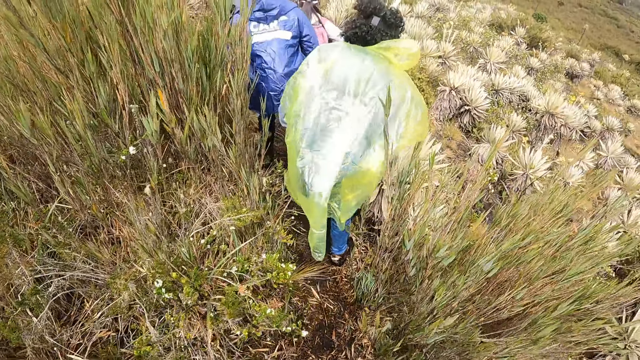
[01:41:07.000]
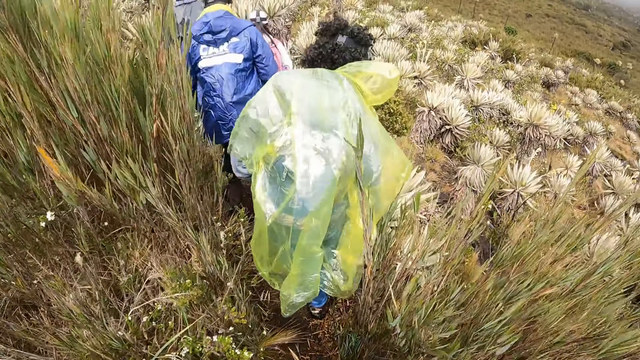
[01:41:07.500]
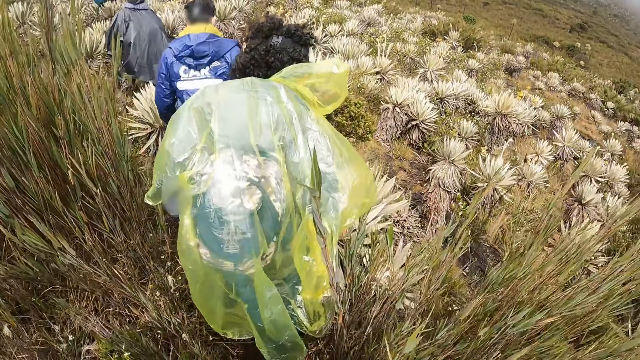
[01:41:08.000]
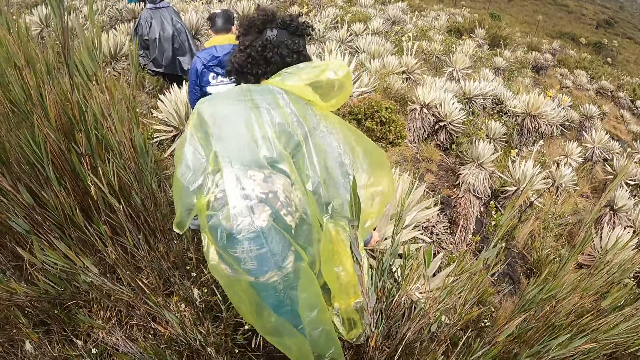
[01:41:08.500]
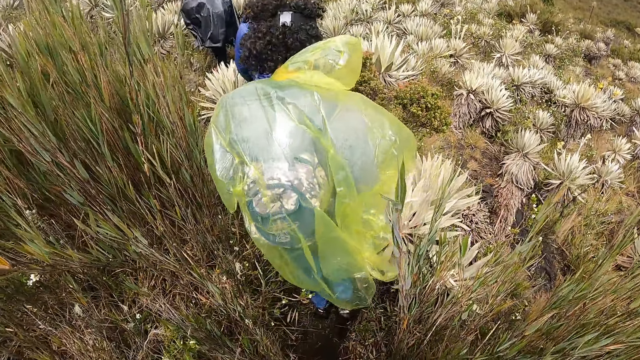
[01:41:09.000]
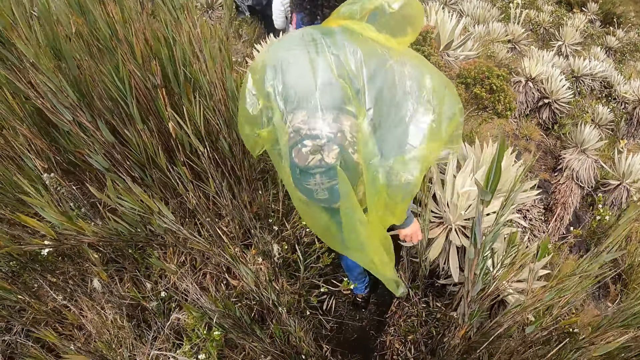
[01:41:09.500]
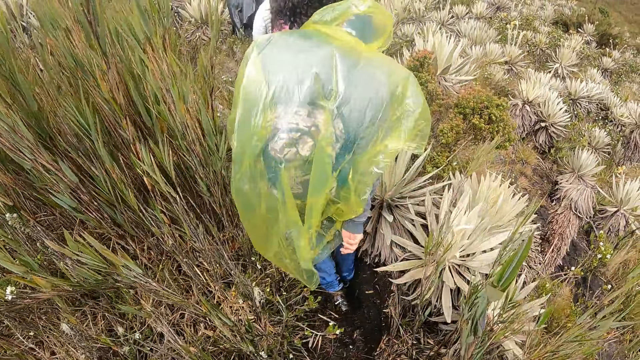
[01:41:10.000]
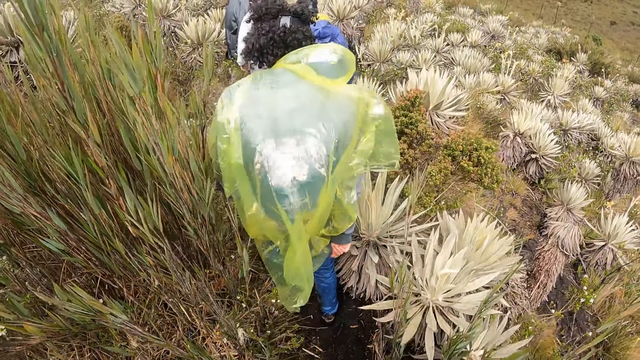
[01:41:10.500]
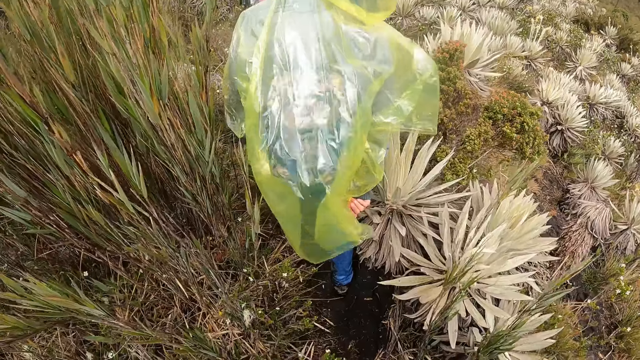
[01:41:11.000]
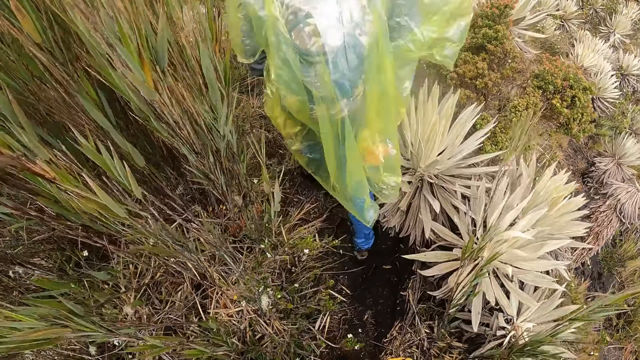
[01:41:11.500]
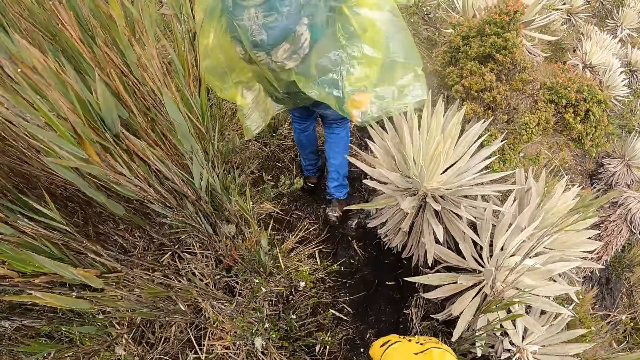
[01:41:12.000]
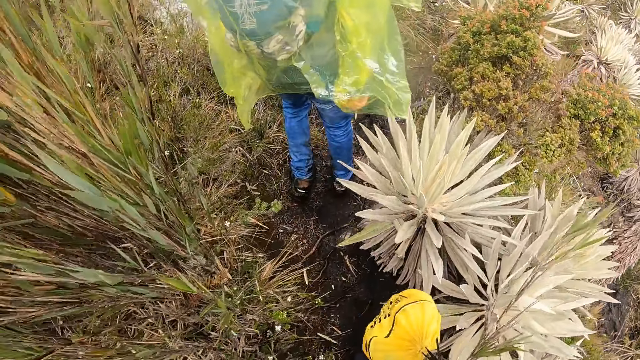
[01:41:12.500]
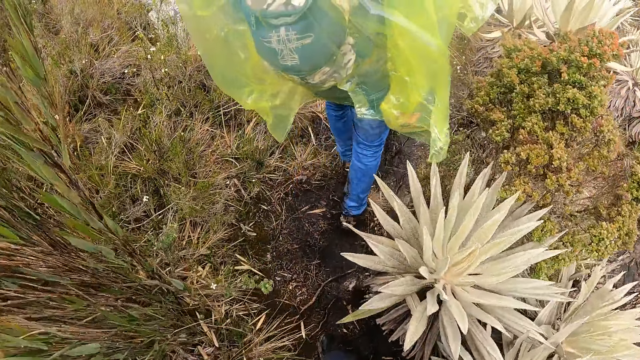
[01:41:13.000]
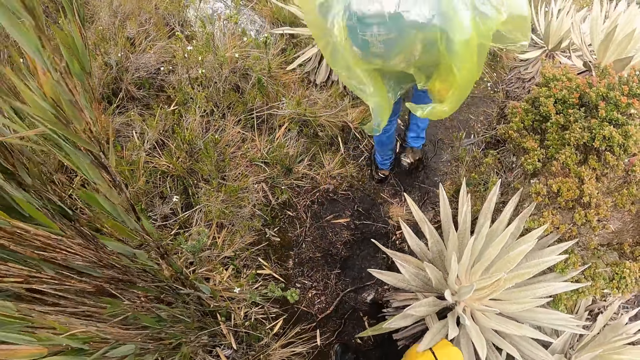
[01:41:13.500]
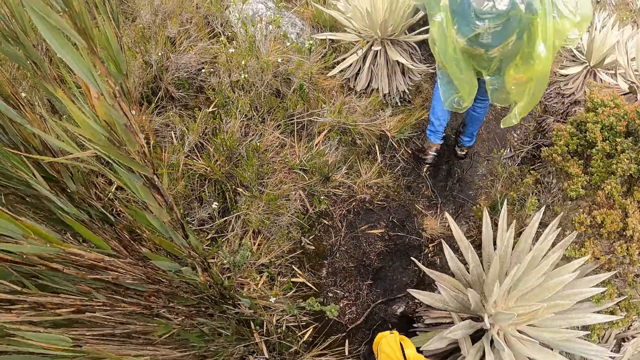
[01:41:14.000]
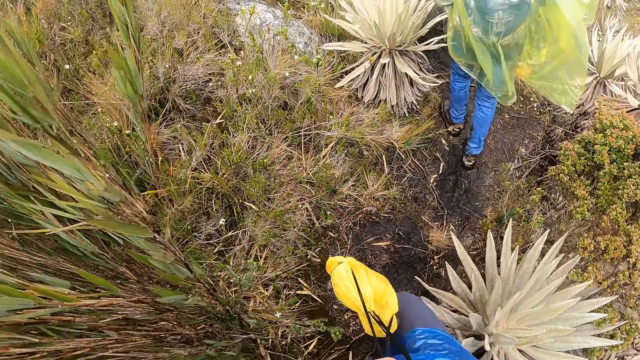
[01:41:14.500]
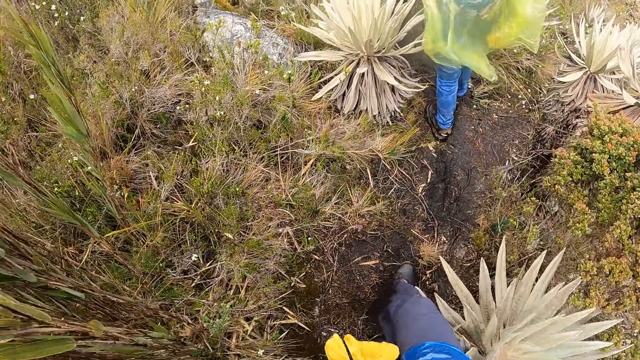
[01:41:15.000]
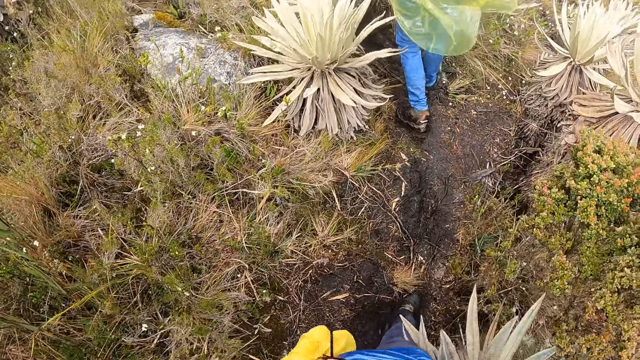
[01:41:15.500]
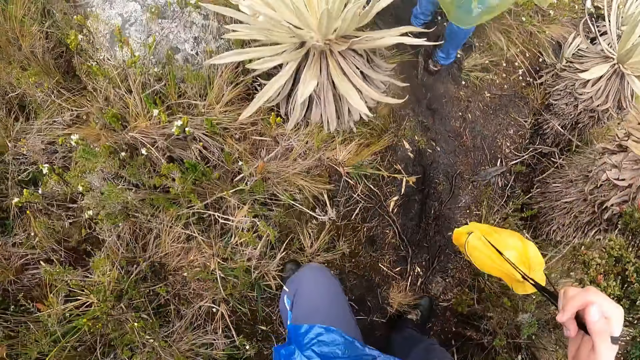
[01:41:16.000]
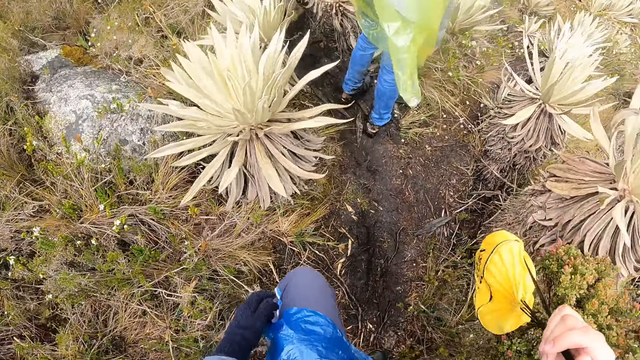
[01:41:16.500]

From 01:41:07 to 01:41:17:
A man walks. A woman walks. Another man touches a Tikumu plant with his right hand and removes his right hand from the Tikumu plant. The other woman walks.

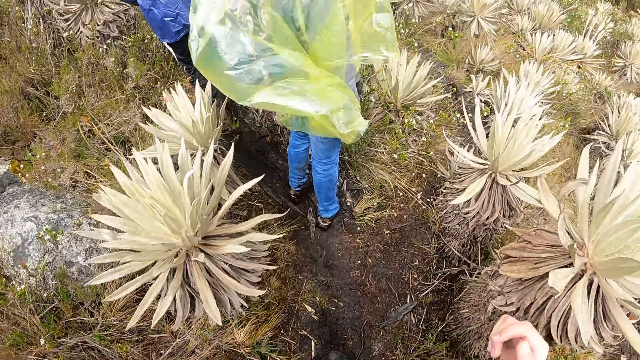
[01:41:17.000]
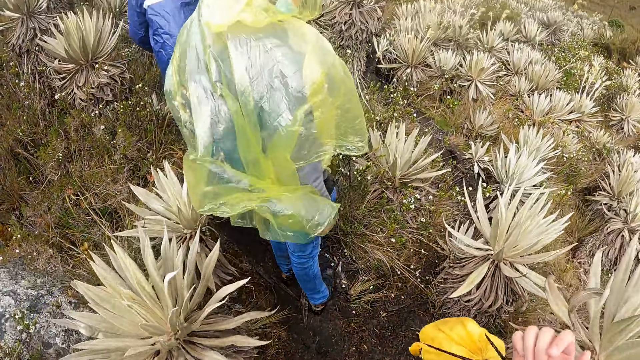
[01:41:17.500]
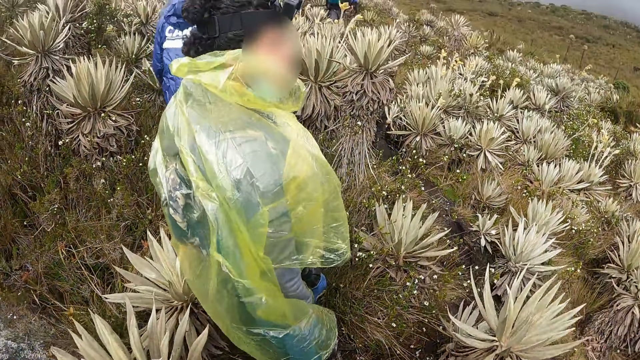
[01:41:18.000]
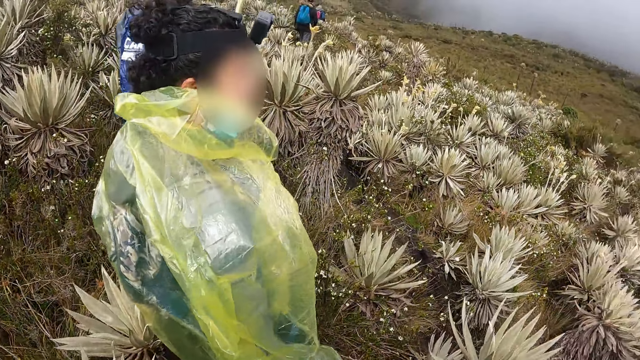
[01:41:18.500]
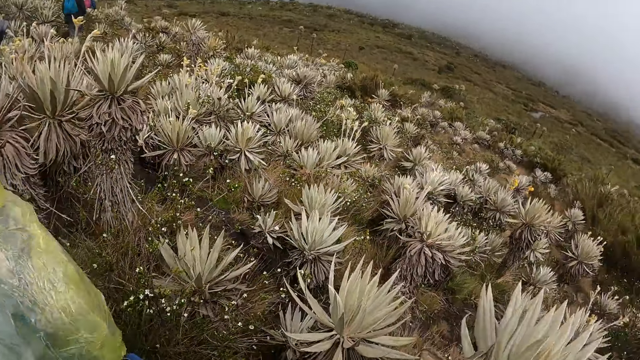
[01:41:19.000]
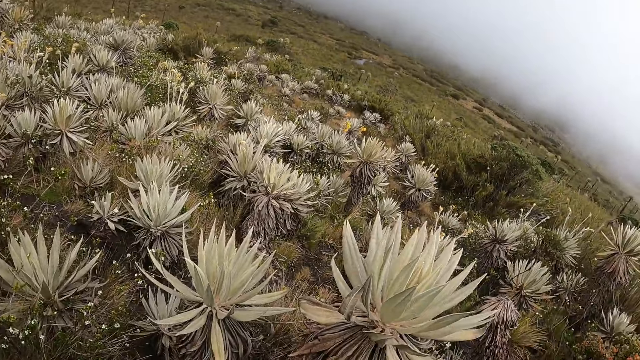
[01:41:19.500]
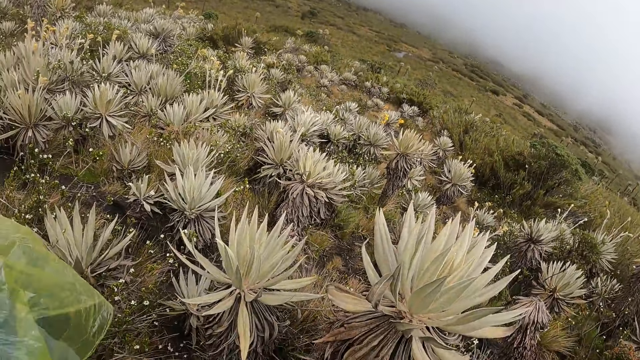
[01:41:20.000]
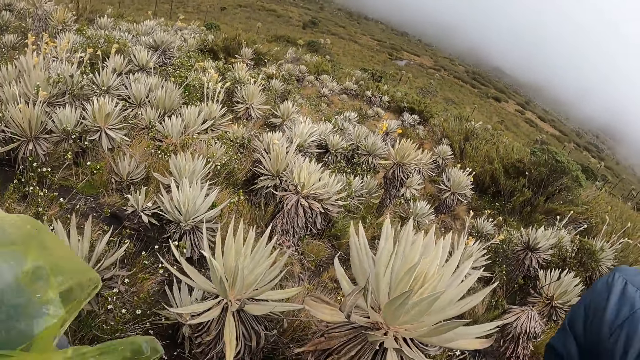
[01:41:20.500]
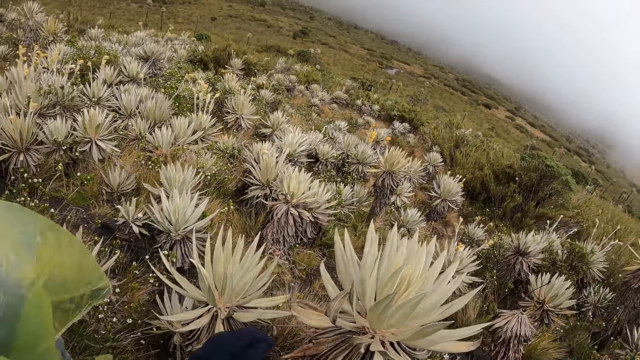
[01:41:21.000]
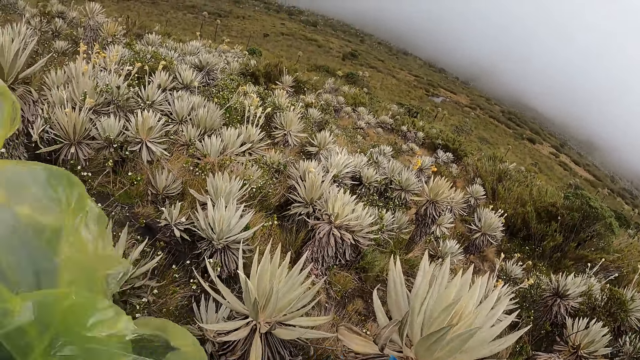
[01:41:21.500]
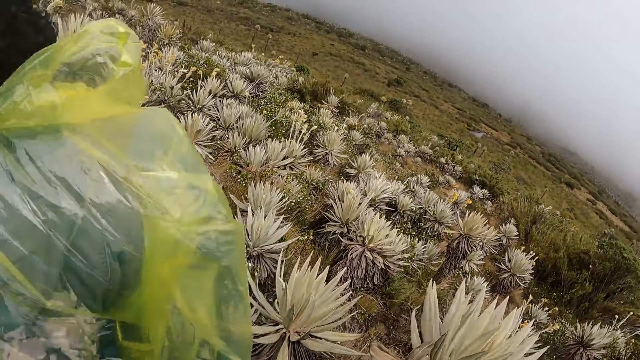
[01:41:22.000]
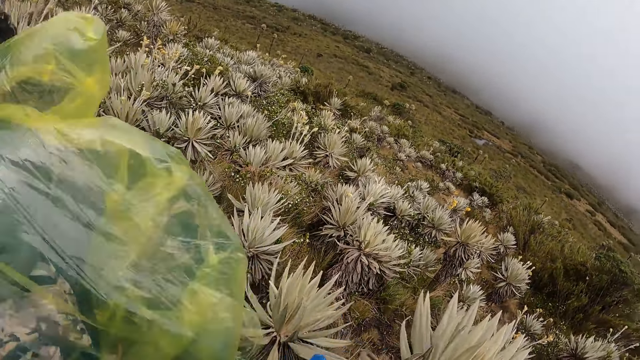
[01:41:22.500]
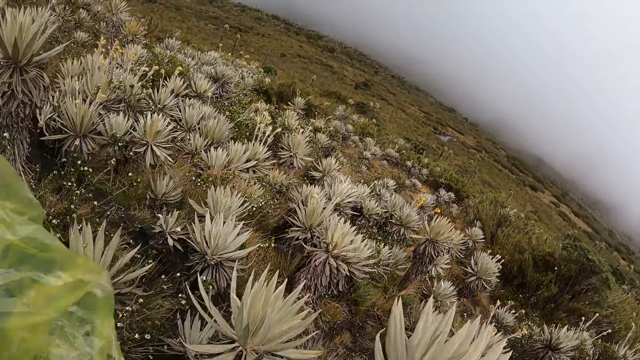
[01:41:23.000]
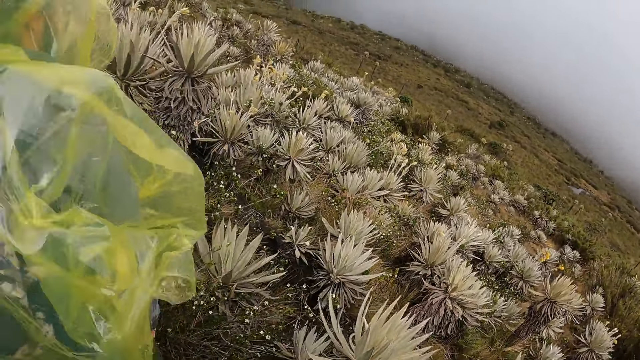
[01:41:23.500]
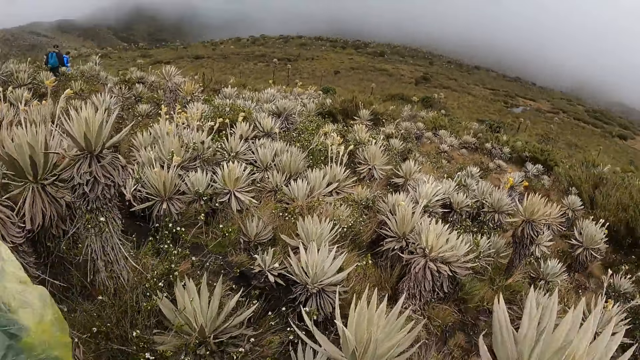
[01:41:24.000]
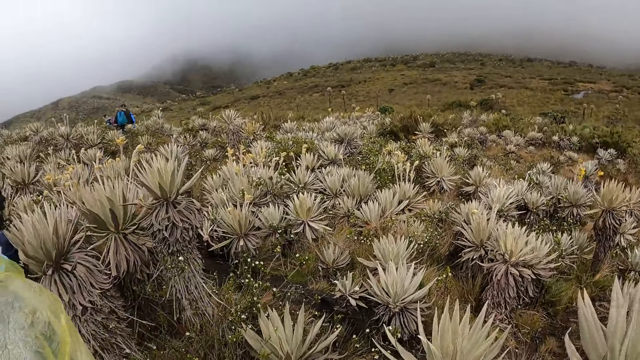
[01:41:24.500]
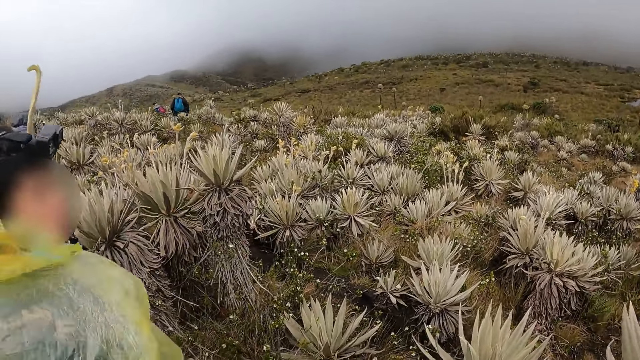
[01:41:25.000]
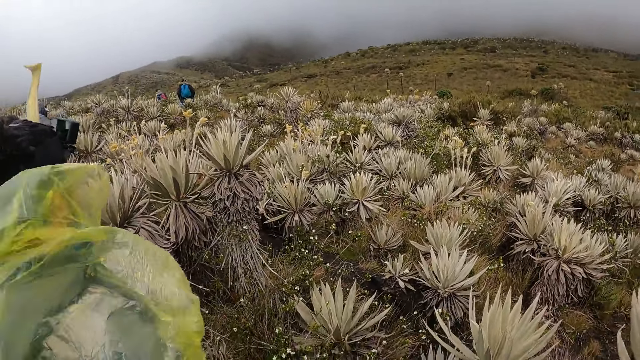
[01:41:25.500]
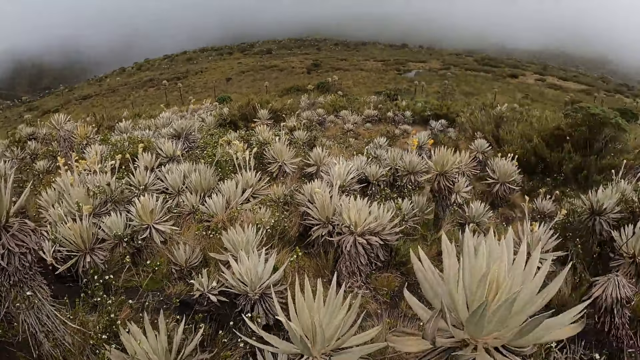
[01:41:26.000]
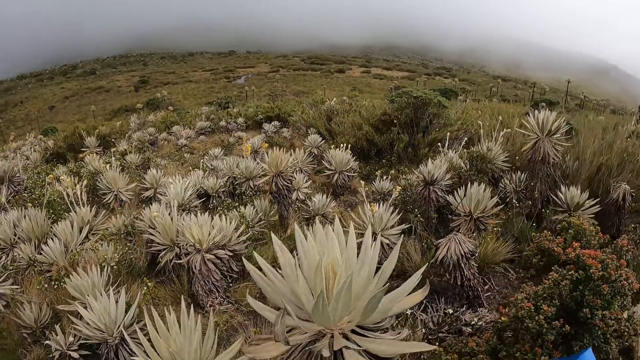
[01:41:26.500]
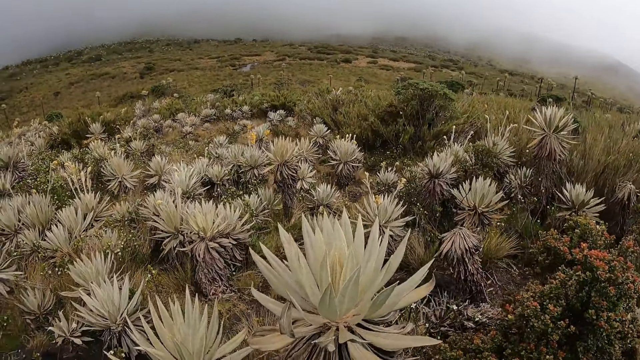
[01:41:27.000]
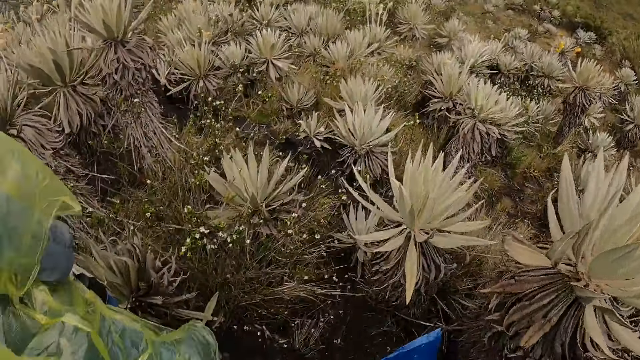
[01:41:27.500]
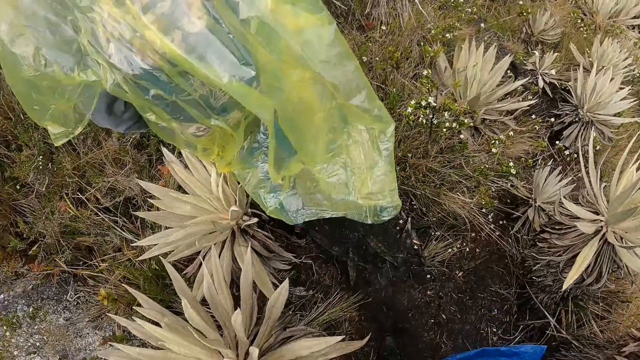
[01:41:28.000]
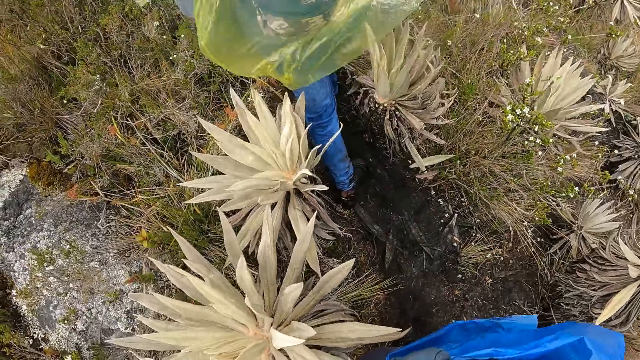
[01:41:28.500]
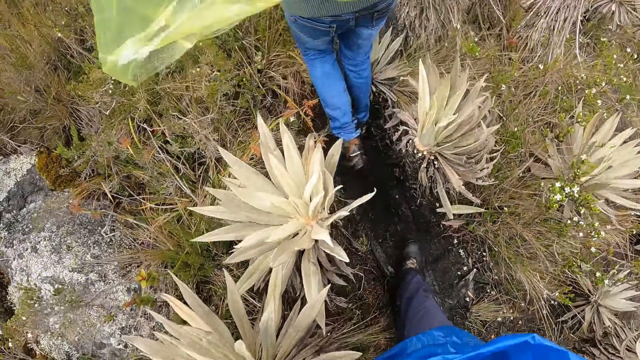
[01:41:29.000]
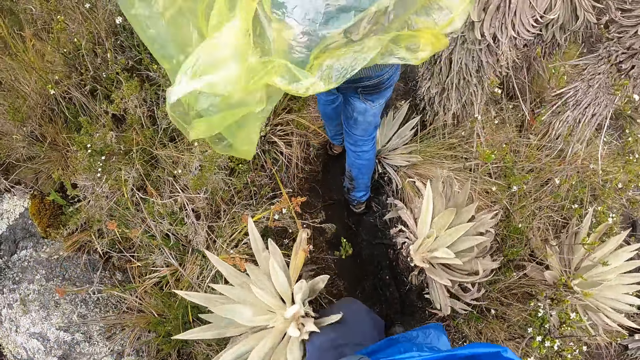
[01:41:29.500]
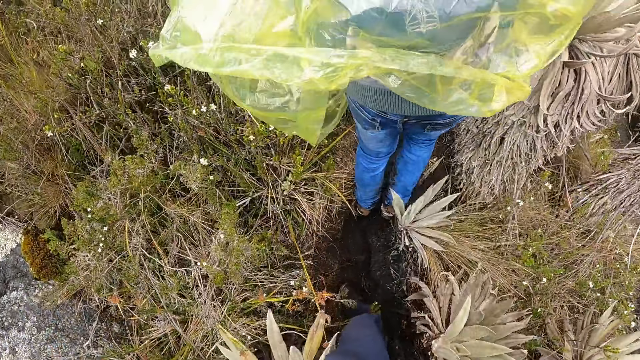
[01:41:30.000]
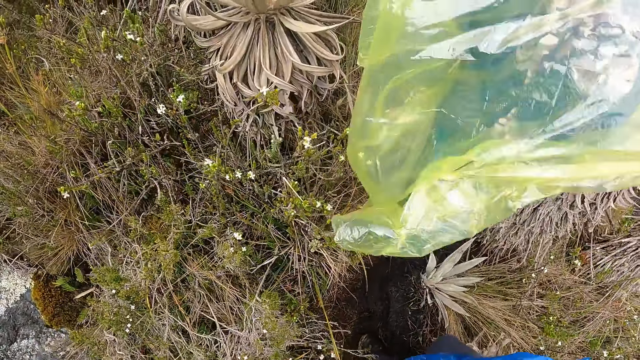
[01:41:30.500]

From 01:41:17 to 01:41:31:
A woman looks behind. The camera wearer looks around. A man walks. The camera wearer looks around. Another man walks along the farm path. The camera wearer walks along the farm path. The woman walks.
